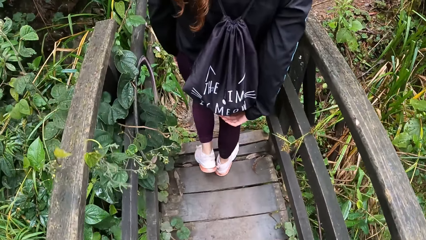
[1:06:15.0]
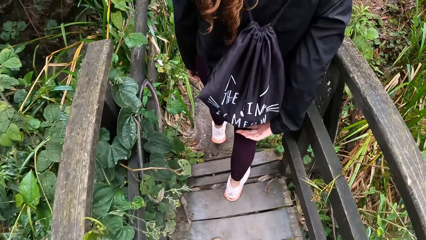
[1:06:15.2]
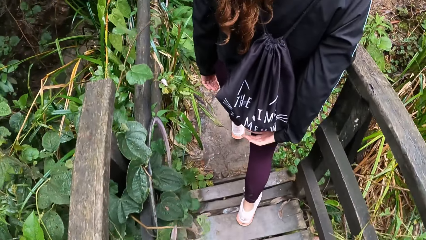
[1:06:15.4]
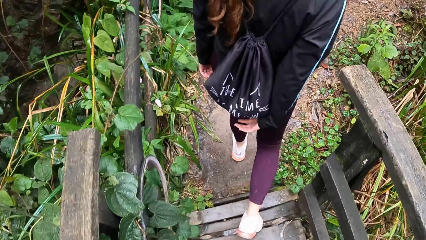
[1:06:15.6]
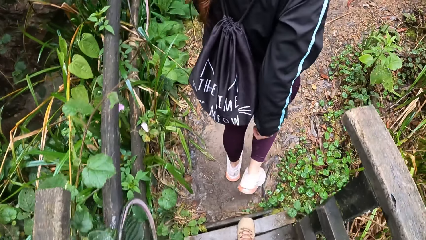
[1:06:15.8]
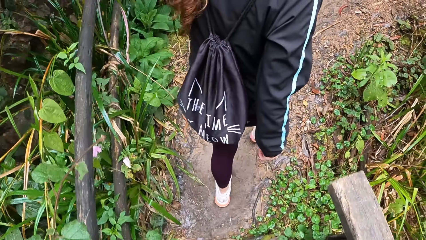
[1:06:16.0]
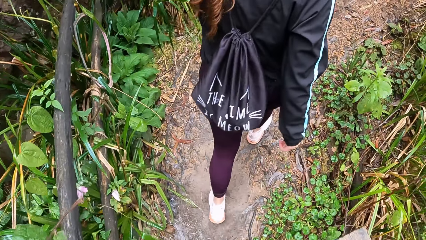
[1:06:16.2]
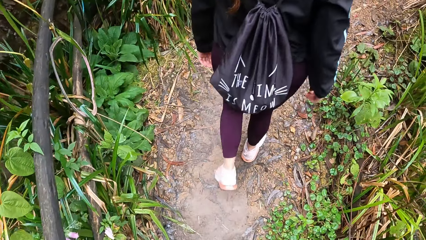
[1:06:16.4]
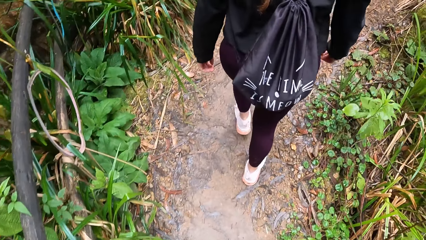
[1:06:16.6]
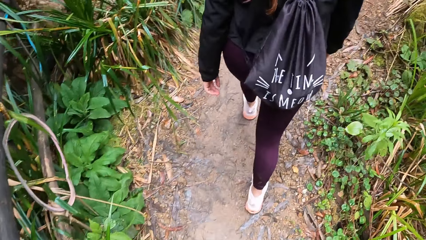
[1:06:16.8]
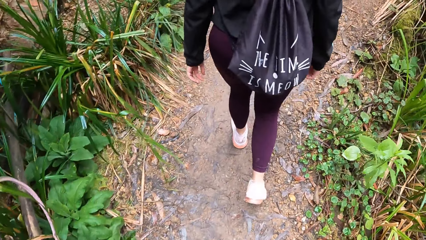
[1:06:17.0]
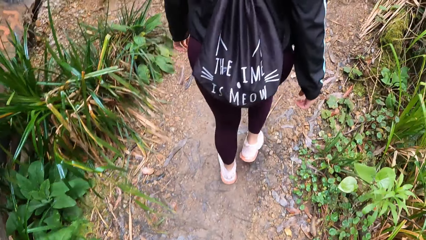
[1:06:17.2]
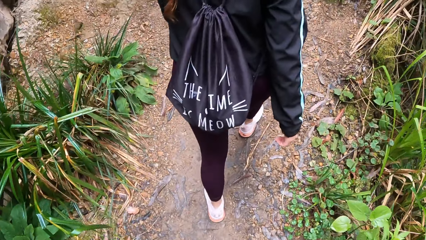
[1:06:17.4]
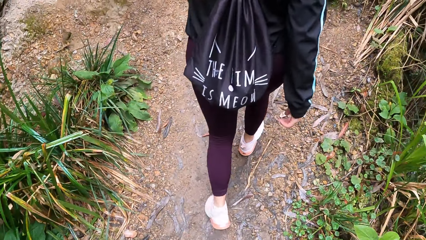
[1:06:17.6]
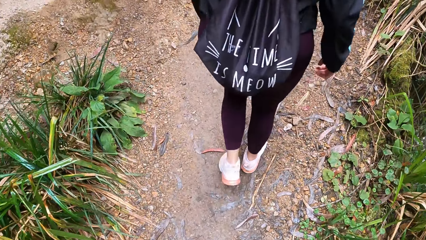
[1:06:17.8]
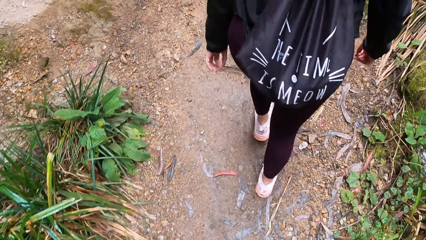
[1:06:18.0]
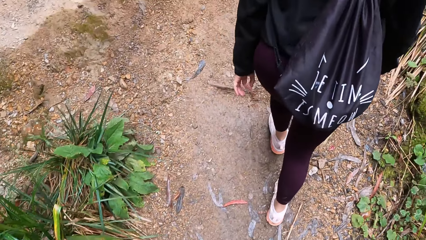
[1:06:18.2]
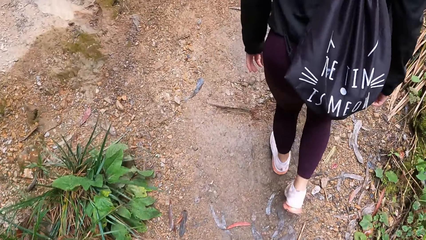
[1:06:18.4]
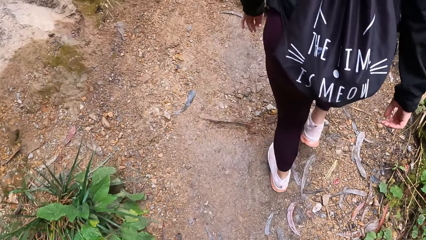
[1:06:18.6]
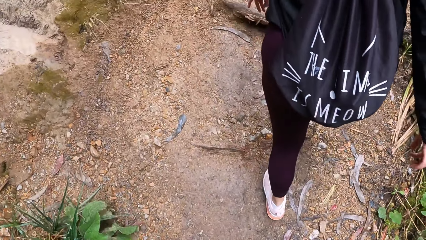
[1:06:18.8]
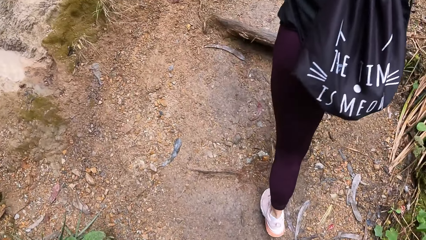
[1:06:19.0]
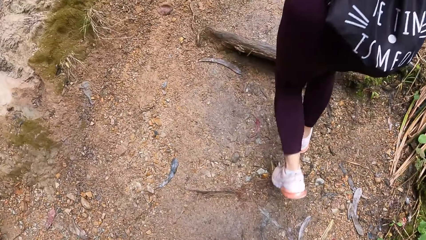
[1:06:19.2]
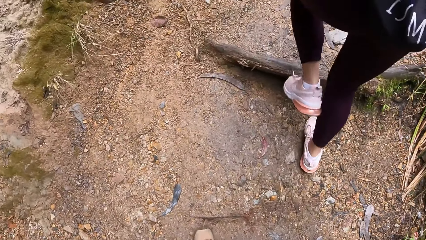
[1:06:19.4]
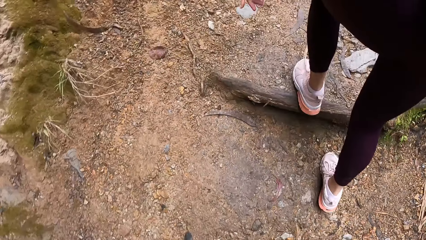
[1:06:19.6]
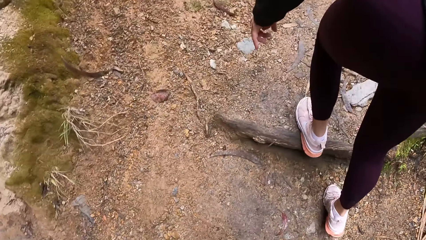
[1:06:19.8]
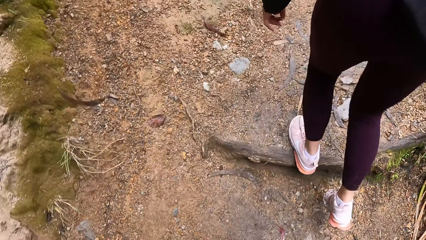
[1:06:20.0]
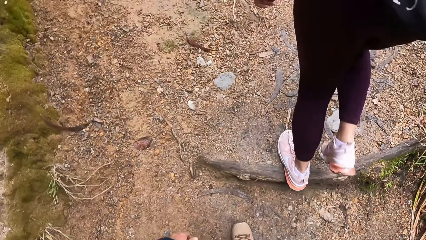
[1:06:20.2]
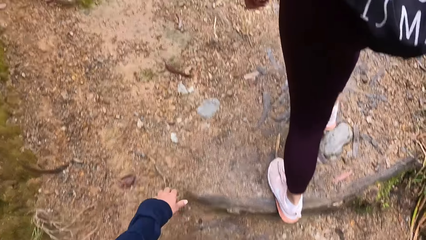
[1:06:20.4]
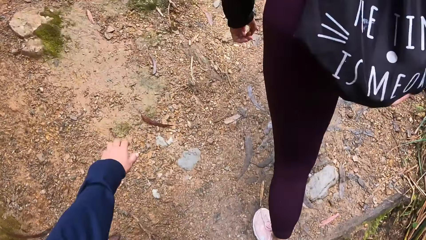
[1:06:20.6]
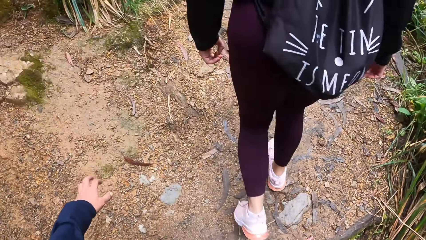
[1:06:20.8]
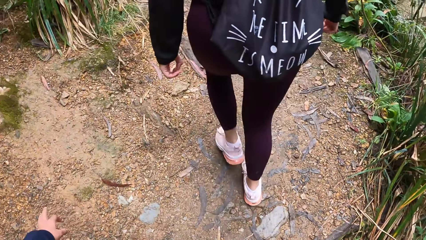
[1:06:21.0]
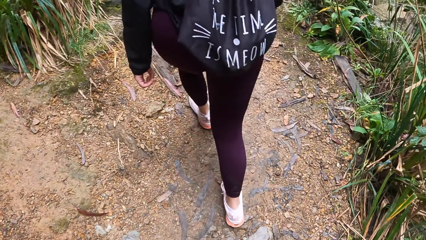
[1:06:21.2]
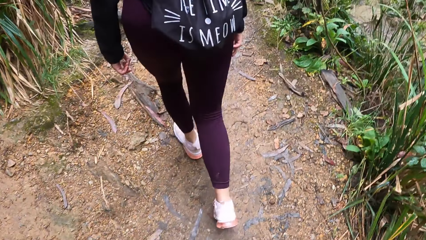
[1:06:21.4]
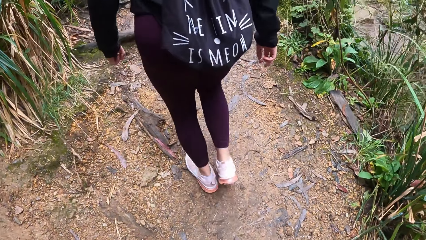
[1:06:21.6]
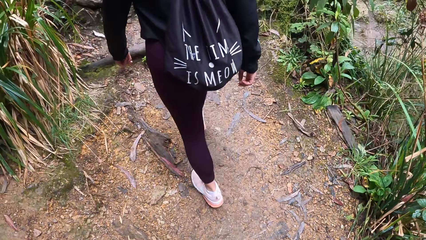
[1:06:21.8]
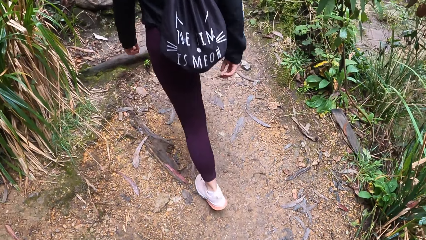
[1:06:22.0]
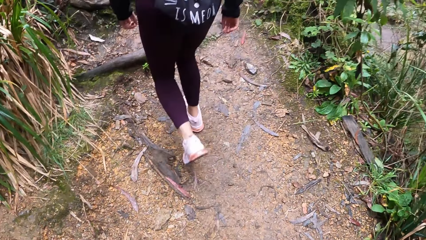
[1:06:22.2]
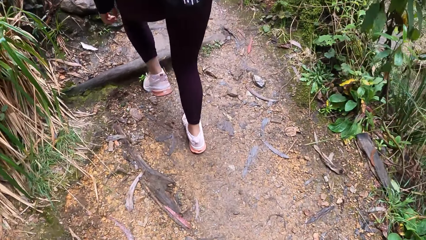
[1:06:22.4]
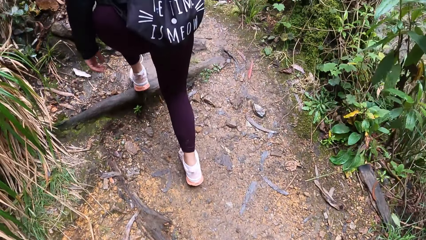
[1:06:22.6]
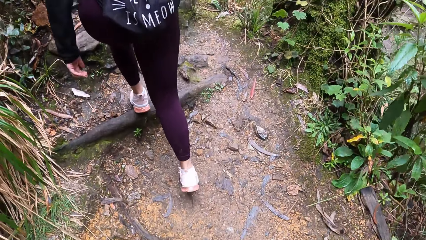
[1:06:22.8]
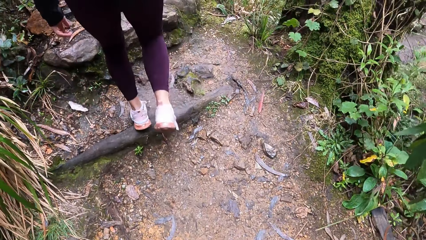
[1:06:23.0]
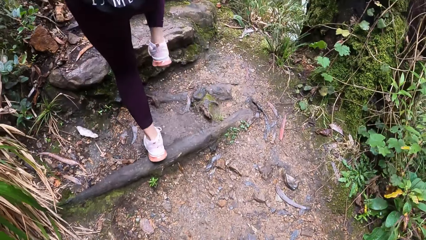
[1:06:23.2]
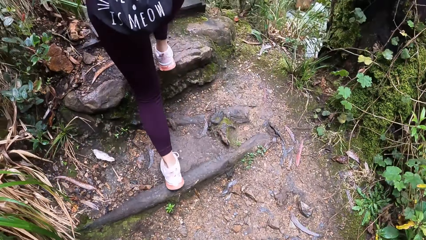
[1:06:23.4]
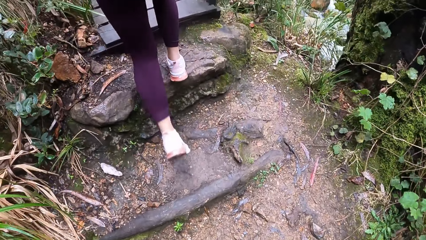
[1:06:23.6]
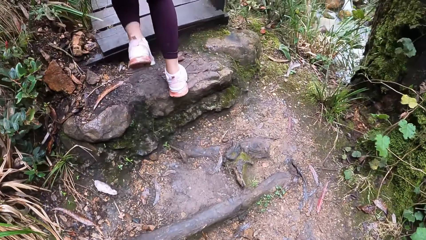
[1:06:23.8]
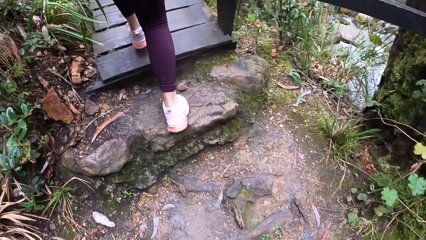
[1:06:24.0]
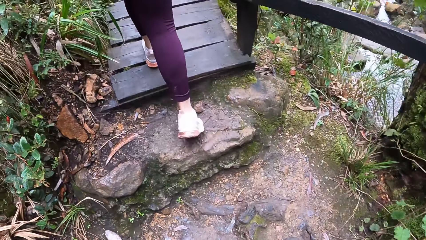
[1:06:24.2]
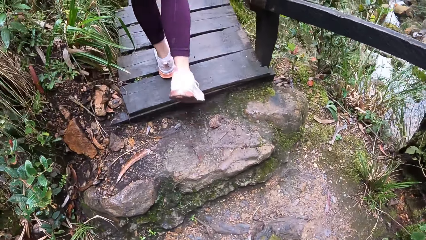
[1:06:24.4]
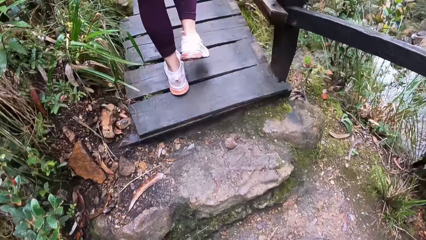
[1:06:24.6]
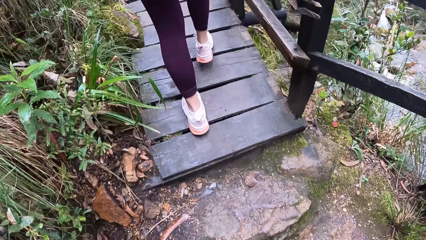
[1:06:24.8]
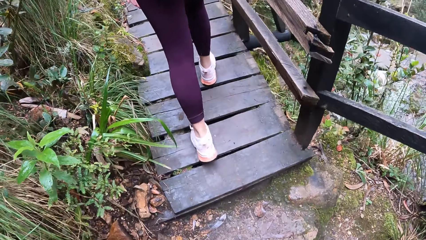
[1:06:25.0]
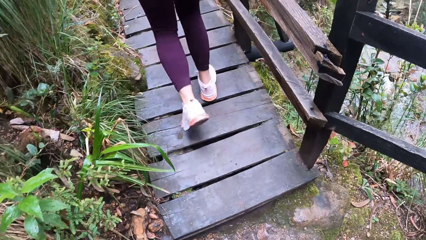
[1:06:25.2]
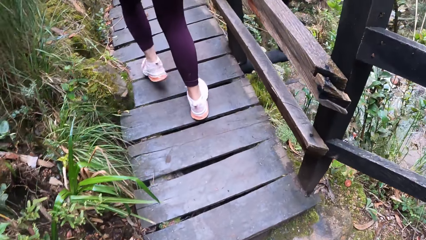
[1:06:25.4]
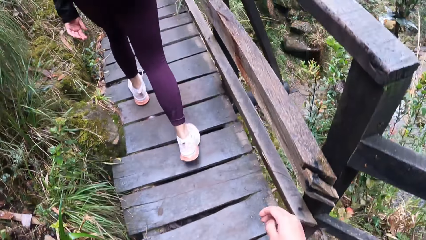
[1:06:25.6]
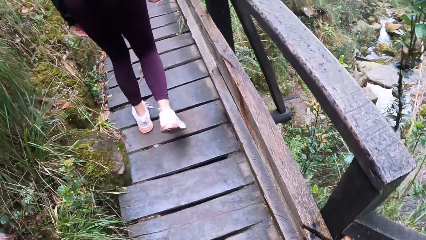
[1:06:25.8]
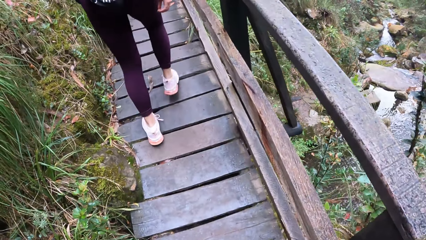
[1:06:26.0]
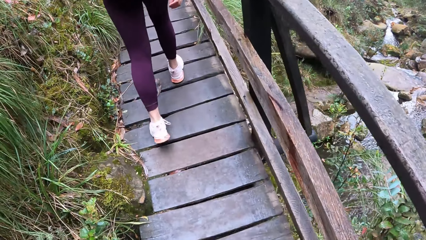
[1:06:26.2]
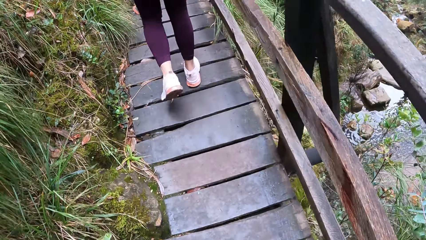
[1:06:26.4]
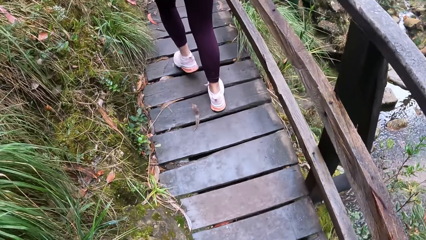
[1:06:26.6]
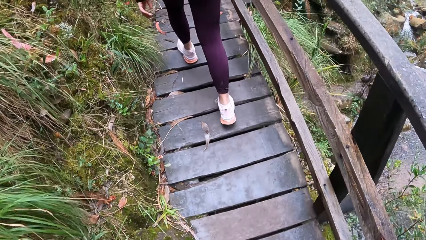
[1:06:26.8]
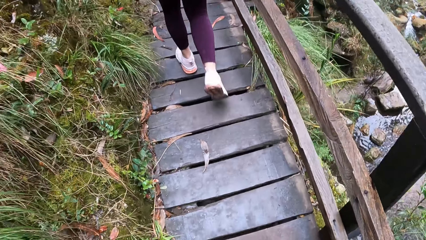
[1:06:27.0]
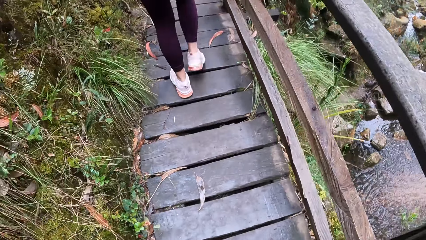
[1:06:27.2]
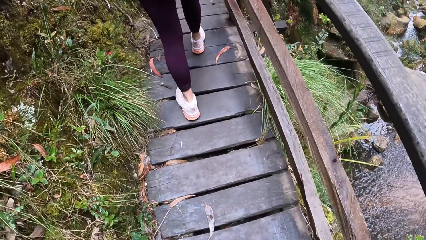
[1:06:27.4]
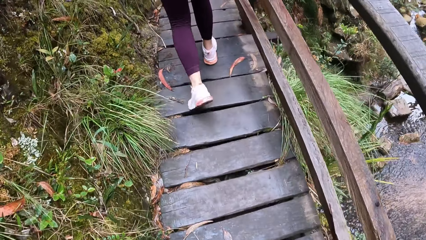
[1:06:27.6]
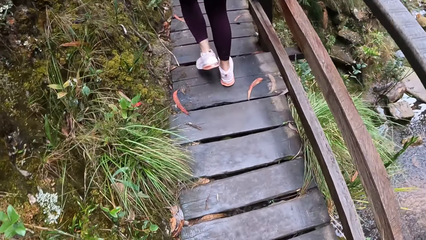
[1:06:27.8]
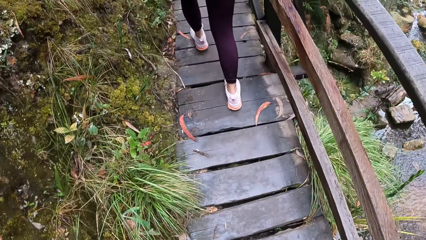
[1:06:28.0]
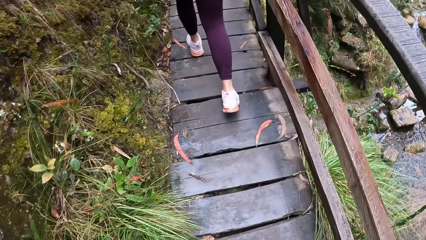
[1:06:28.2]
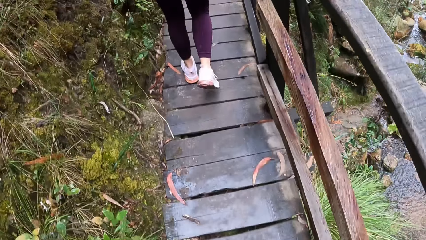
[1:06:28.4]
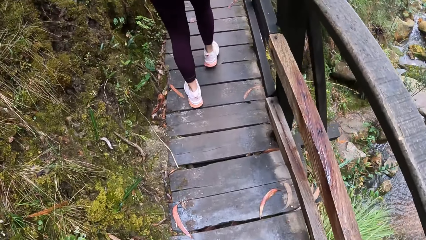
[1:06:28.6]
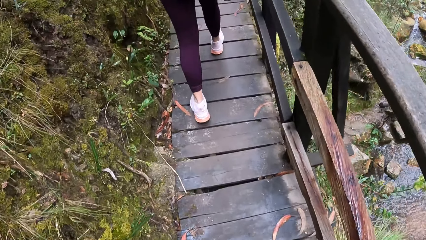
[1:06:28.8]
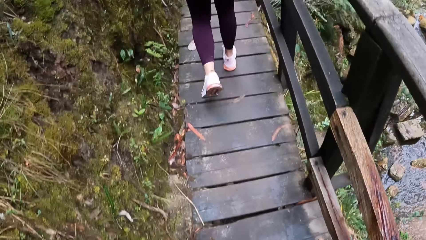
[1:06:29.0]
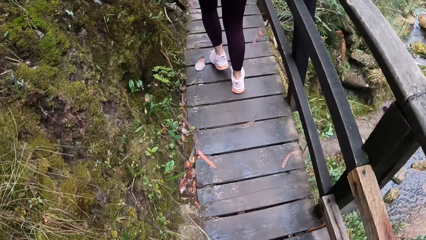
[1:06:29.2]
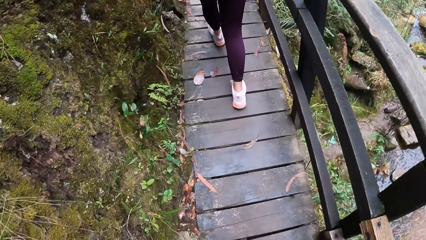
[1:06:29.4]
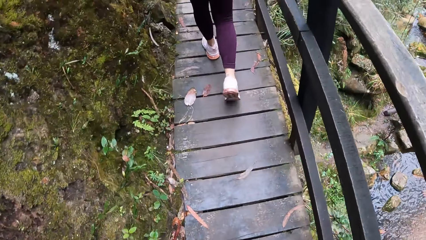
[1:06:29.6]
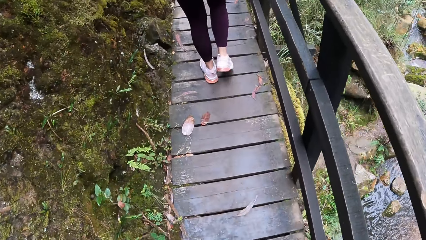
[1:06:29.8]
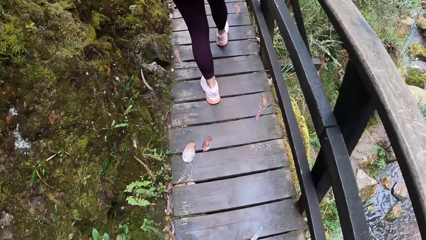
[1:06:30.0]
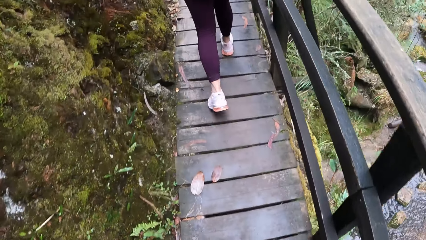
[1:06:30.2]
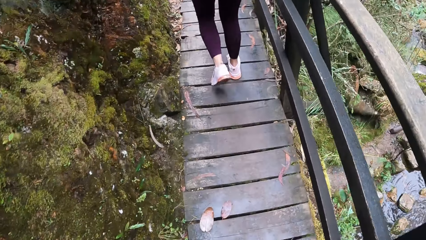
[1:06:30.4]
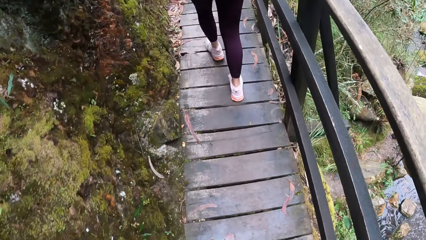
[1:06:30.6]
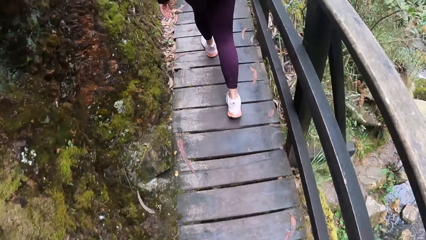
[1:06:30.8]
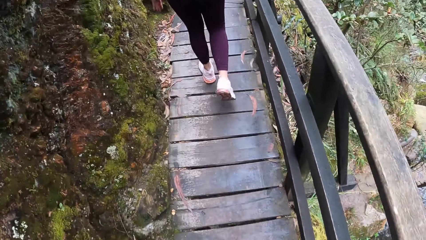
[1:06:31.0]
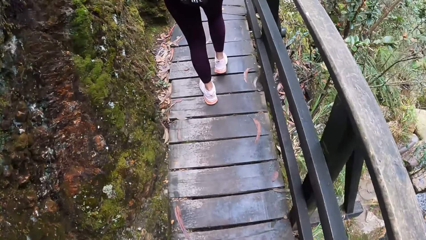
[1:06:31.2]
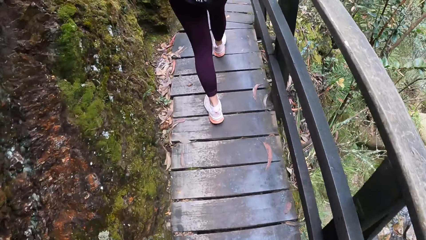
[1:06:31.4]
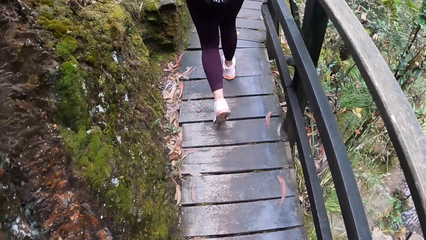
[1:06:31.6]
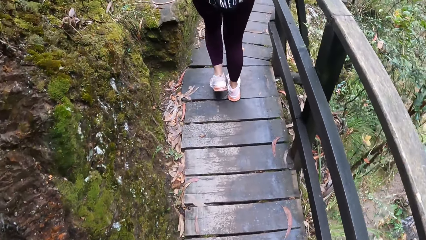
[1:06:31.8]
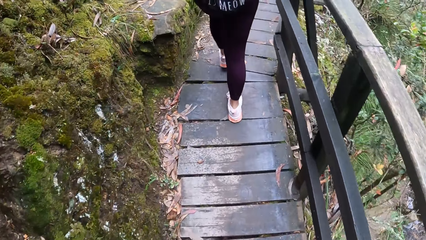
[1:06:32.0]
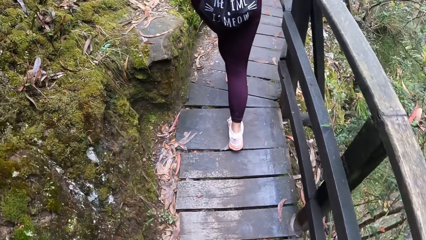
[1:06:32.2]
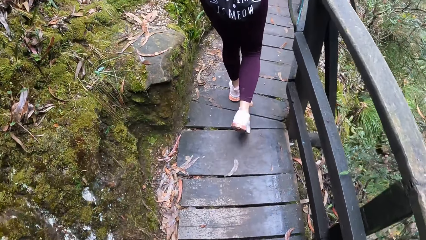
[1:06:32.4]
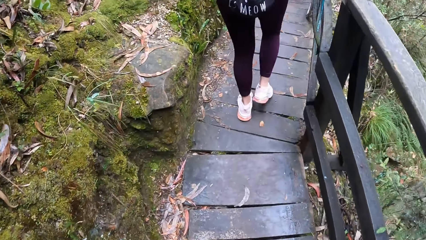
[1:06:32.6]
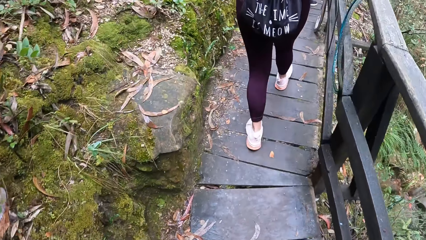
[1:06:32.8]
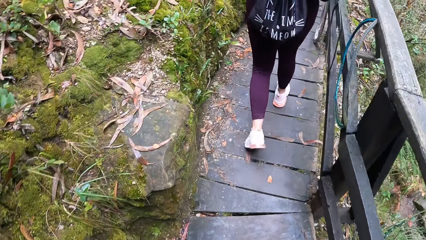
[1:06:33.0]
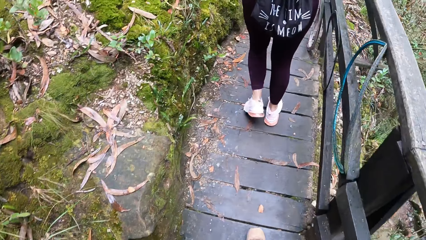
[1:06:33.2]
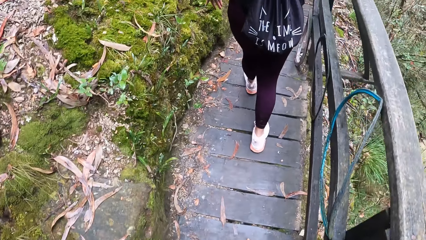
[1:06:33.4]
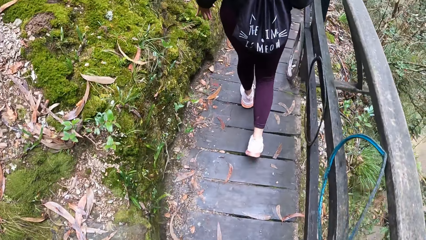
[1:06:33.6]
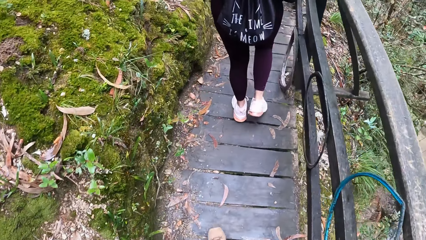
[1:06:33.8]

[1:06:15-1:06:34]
The camera wearer walks through the path in the forest with the man, the woman and the other woman. They walk behind the lady. They walk through a bridge in the forest with the man, the woman and the other woman.
